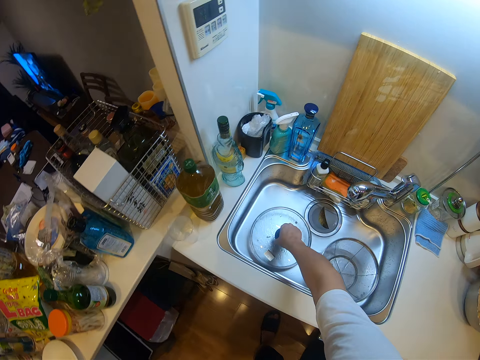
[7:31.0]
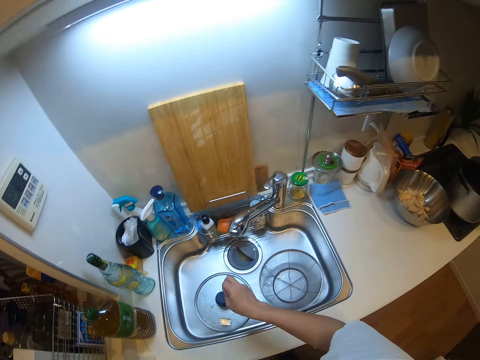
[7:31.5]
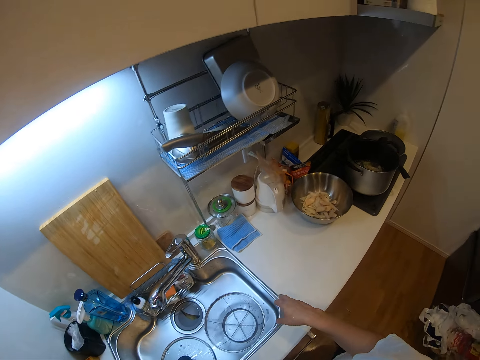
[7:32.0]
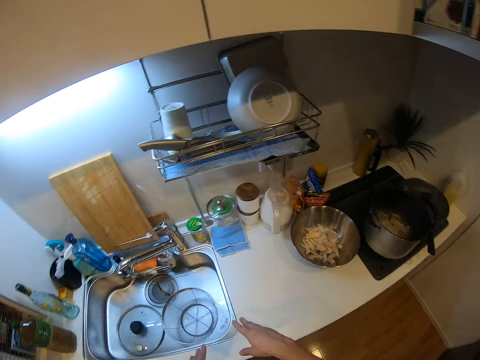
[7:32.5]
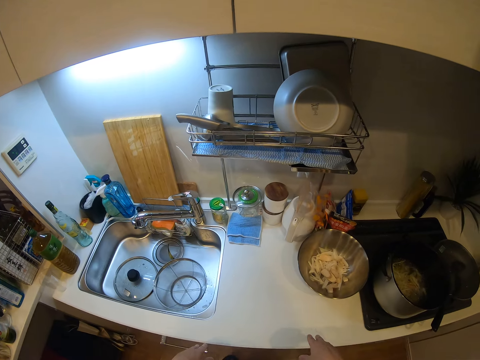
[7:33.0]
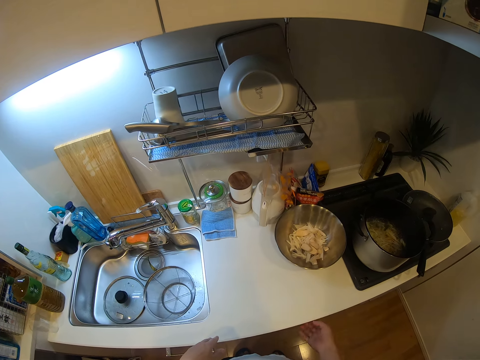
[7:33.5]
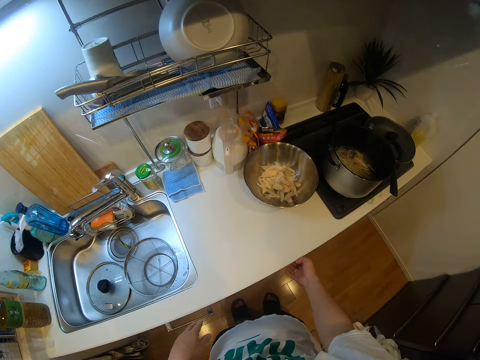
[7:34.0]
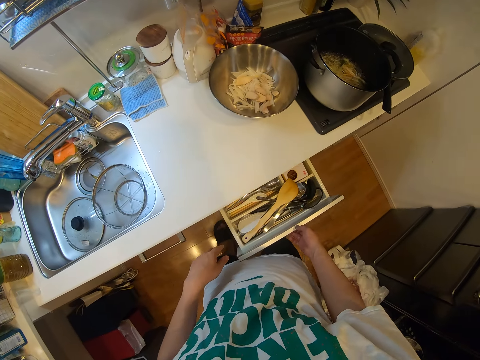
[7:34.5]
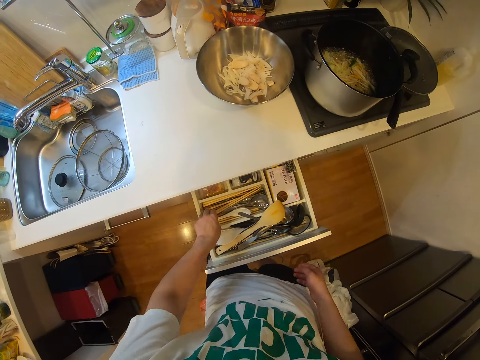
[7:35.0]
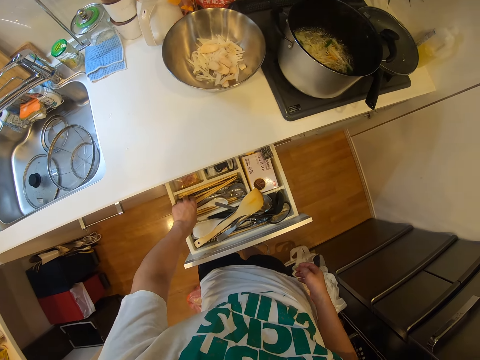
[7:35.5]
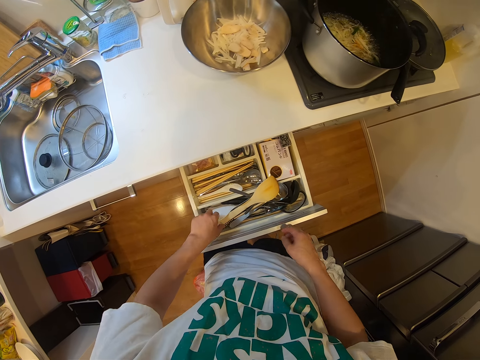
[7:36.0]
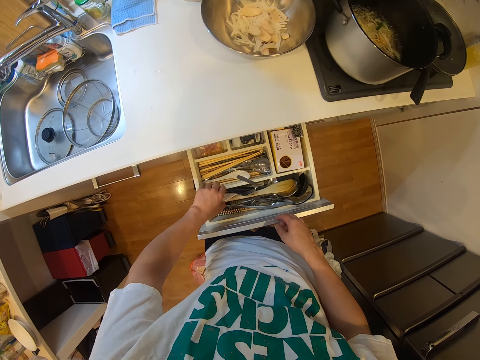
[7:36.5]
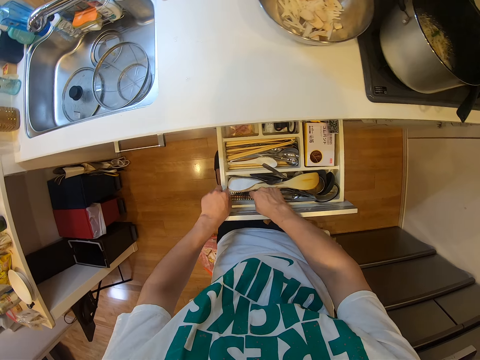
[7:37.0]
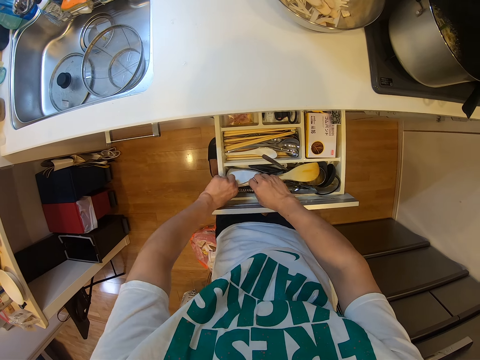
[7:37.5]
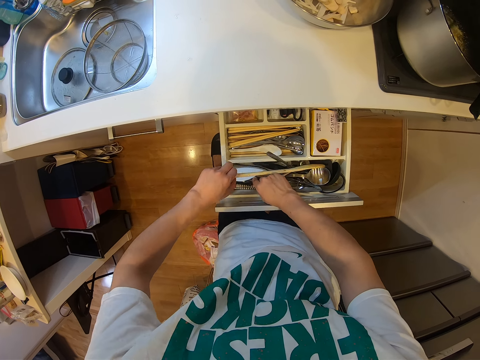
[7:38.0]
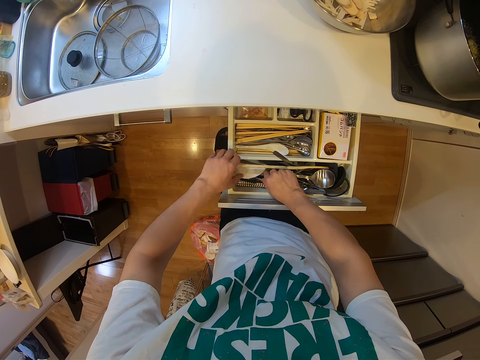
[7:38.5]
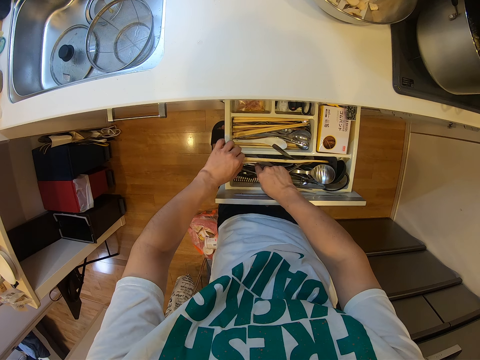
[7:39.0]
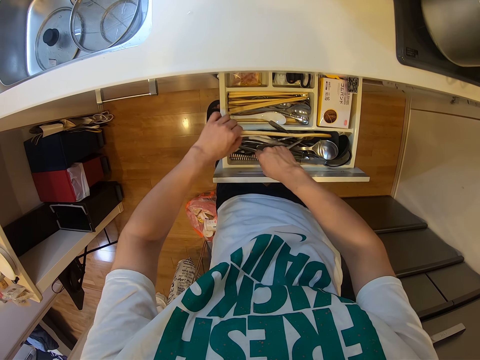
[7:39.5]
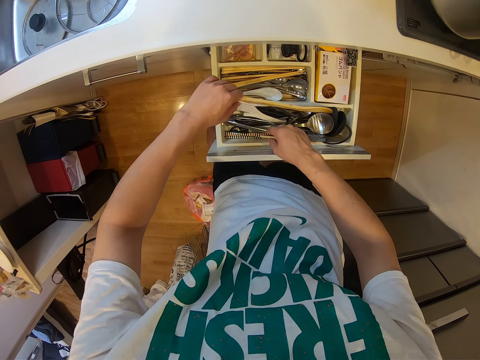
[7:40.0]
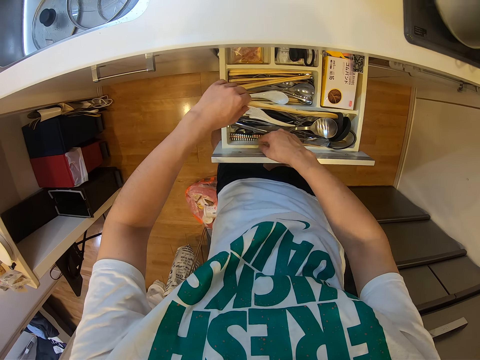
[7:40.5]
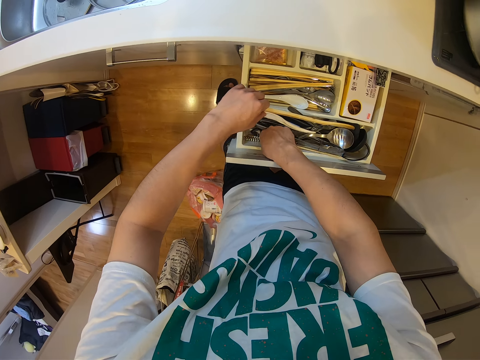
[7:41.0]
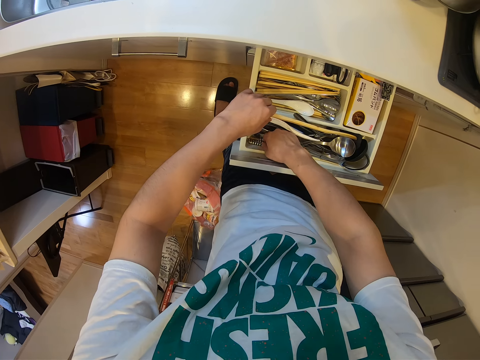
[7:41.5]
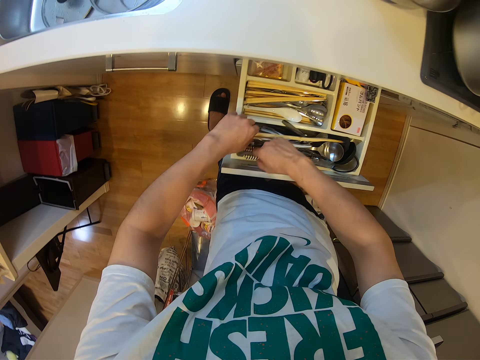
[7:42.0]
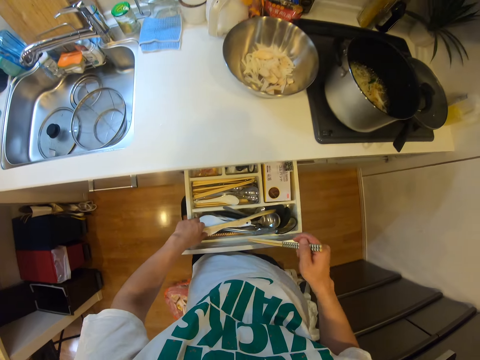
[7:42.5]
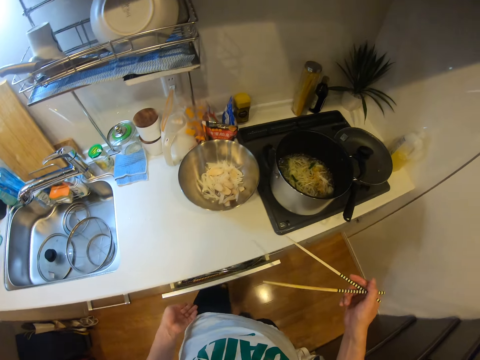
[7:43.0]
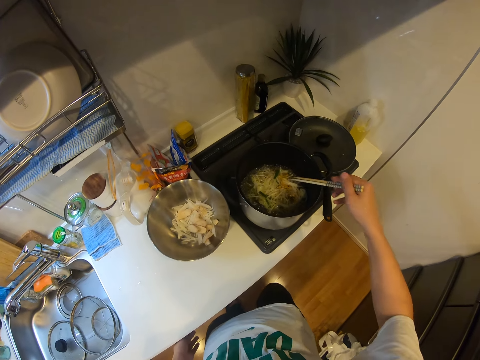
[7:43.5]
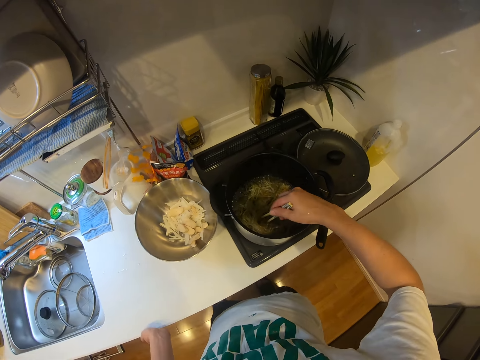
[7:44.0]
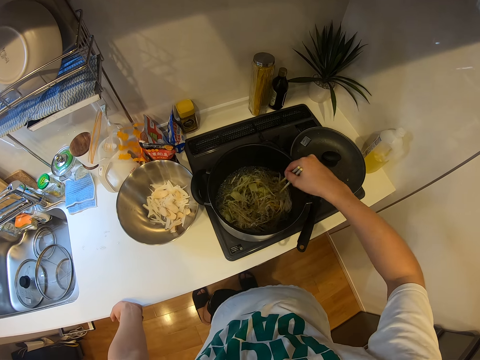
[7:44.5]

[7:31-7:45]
The camera wearer drops the lid in the sink with his right hand. He pulls out a drawer with his right hand. He adjusts spoons in the drawer with his hands. He holds the spoons. He holds a spoon. He picks up chopsticks from the drawer with his right hand. He closes the drawer with his thigh. He stirs the spaghetti in the pot with the chopsticks in his right hand.

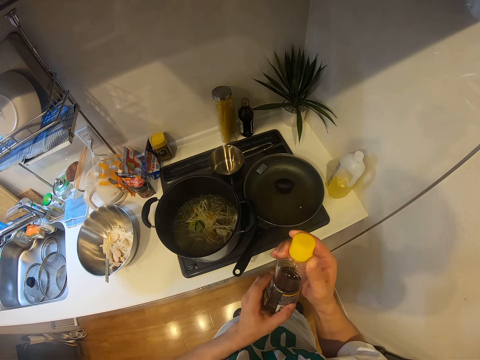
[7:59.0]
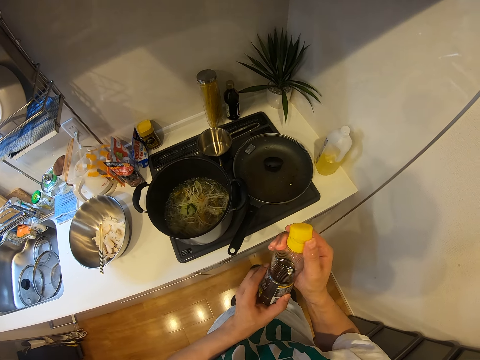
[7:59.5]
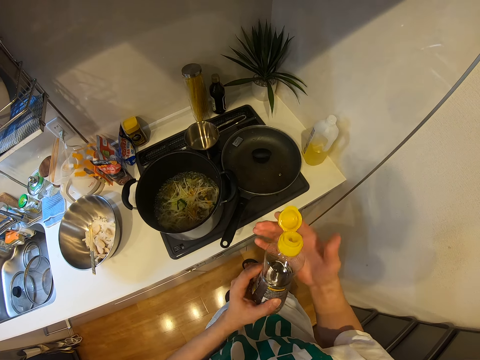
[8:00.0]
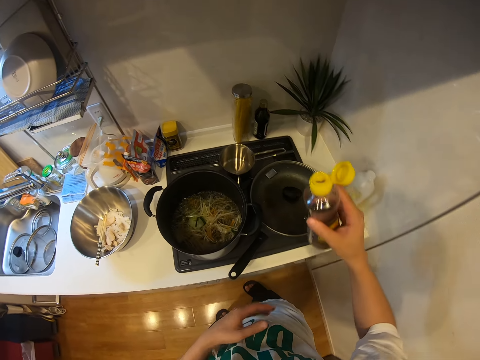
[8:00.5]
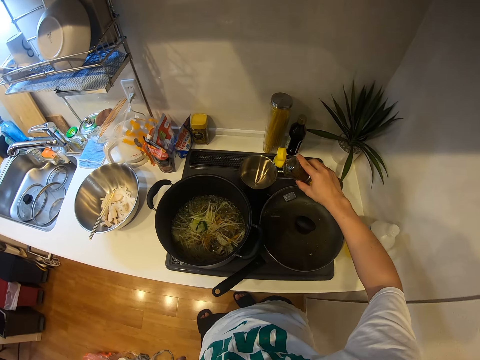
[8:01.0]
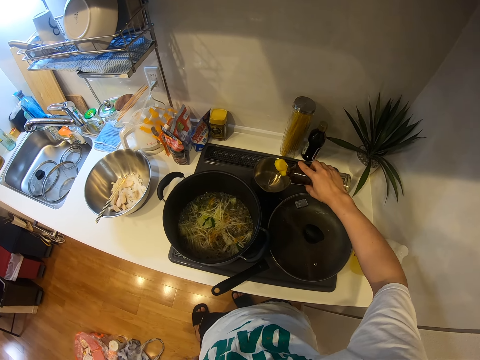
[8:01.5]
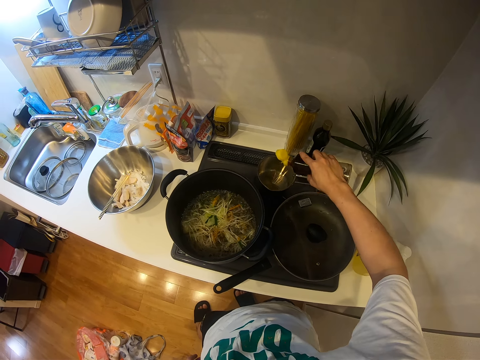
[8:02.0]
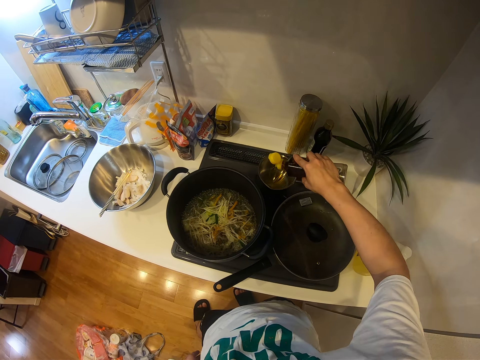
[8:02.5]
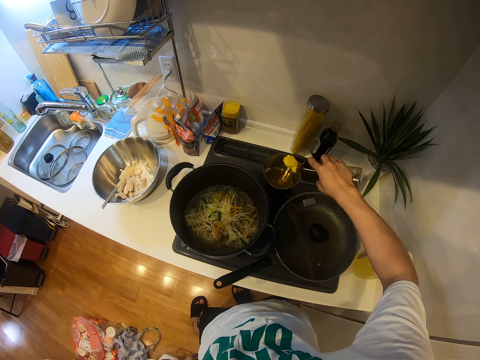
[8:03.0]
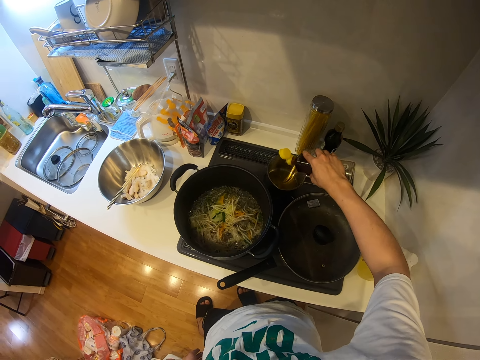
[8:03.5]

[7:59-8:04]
The camera wearer opens a bottle. He pours oil into the bowl on the cooker from the container of oil in his right hand.

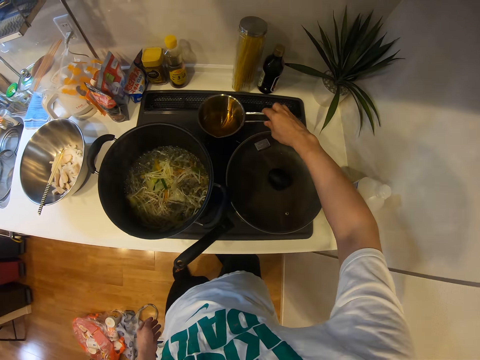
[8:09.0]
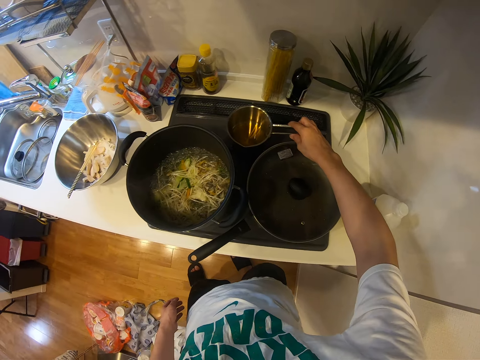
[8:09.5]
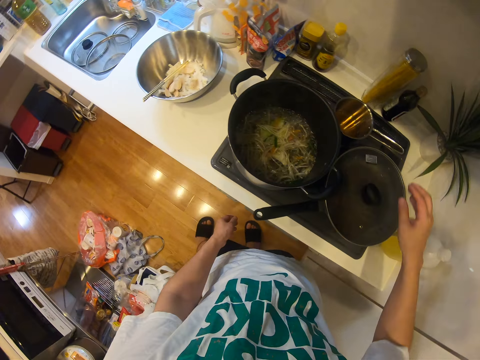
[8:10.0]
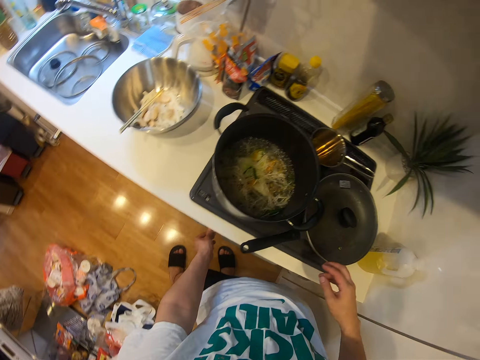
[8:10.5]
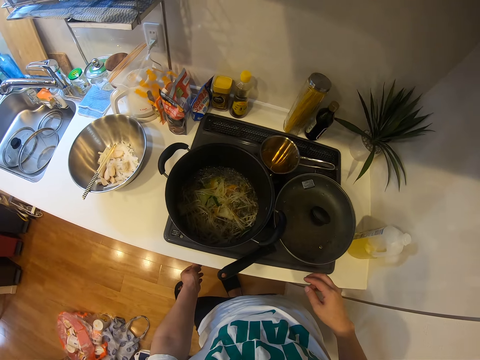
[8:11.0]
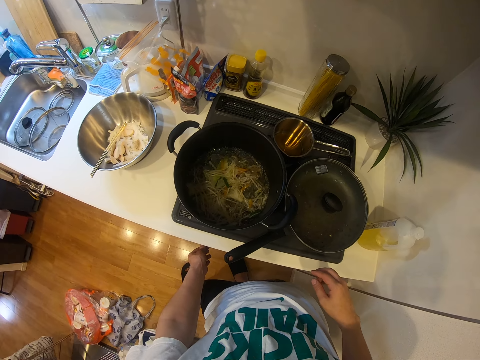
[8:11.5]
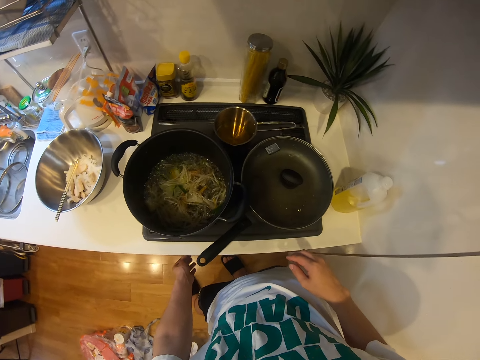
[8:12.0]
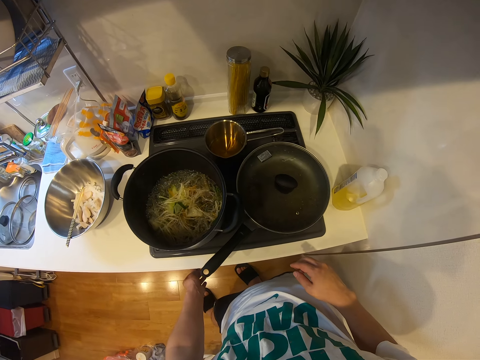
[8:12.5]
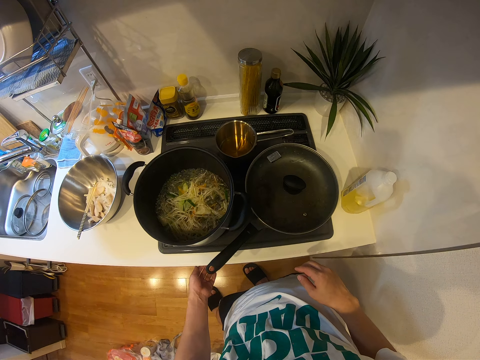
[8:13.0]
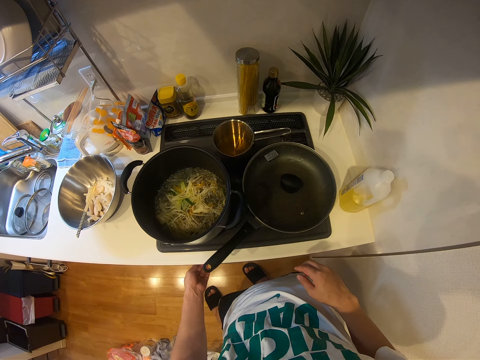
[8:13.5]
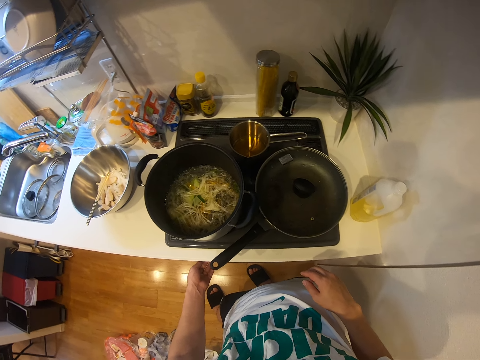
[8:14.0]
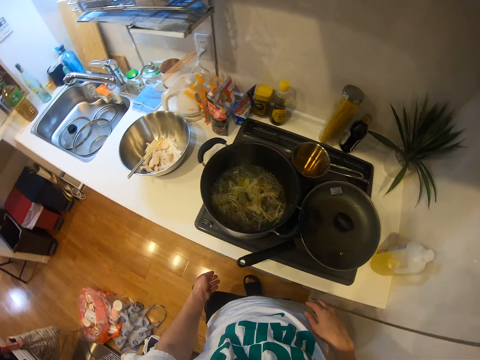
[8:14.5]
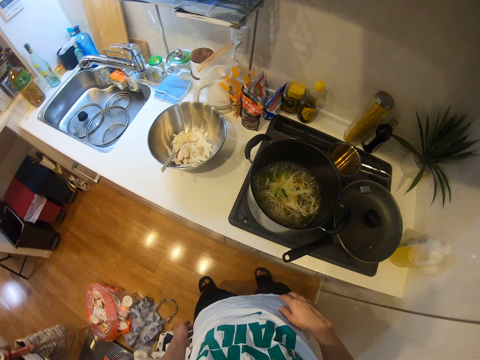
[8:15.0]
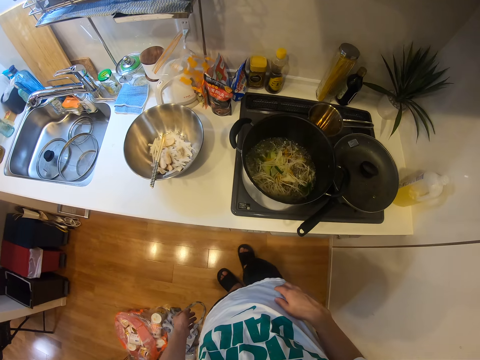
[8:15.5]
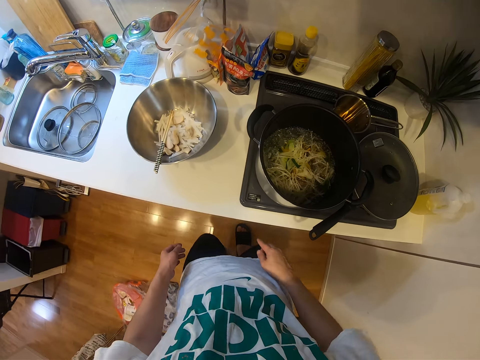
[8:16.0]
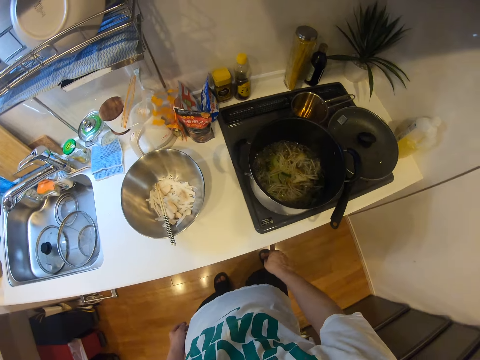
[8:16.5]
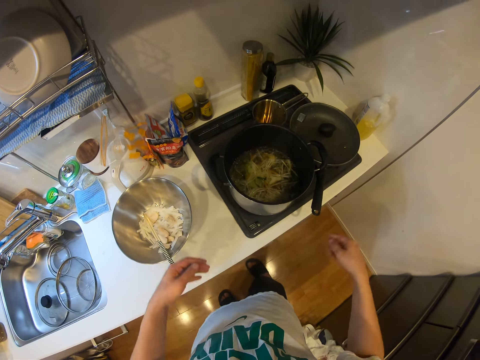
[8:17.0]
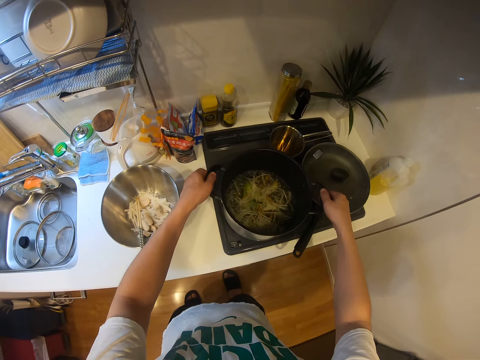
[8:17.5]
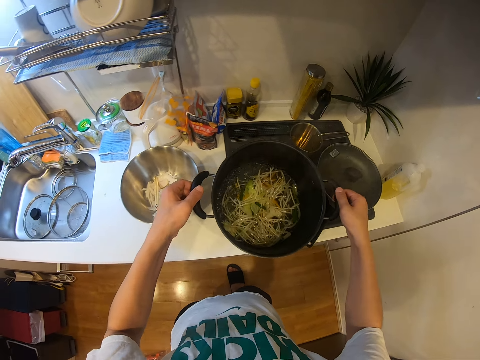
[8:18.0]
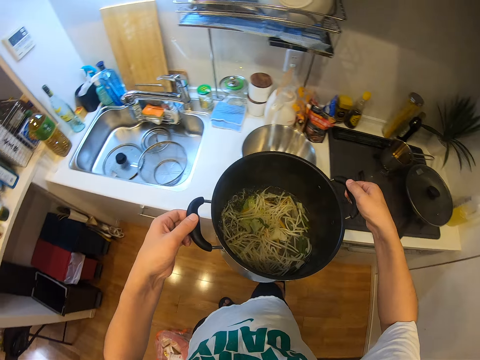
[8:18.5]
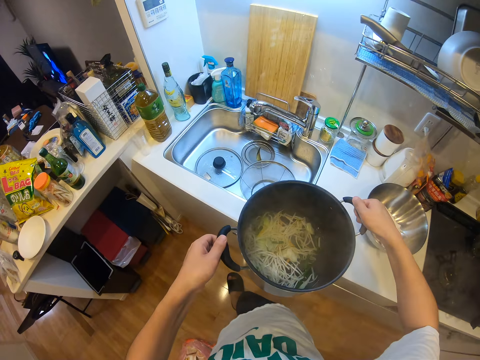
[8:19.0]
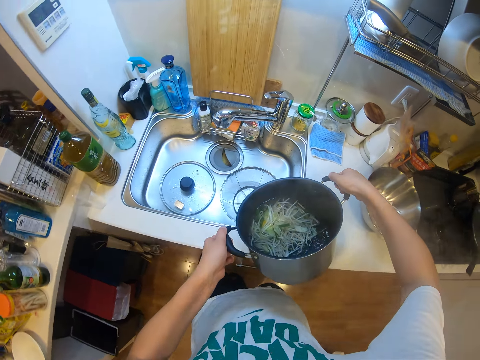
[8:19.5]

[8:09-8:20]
The camera wearer moves a cooking pot. He adjusts the cooker knob with his left hand. He puts on the cooker. He stares. He presses the cooker knob with his right hand. He carries the pot from the cooker with his hands. He holds the cooking pots.
